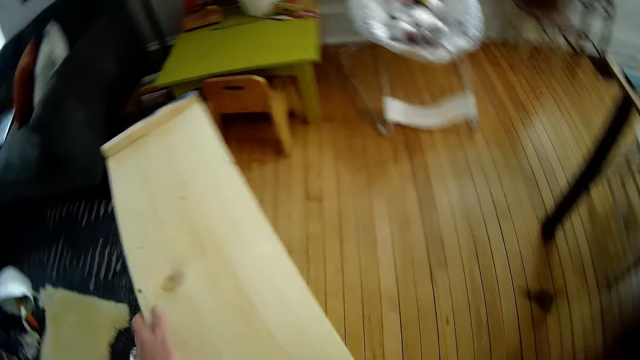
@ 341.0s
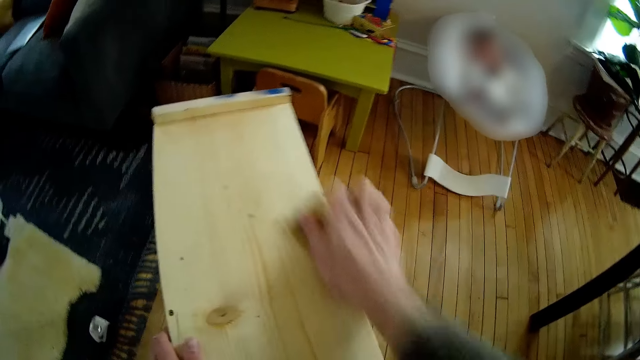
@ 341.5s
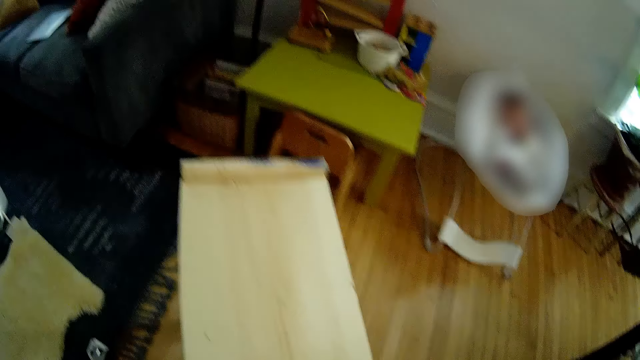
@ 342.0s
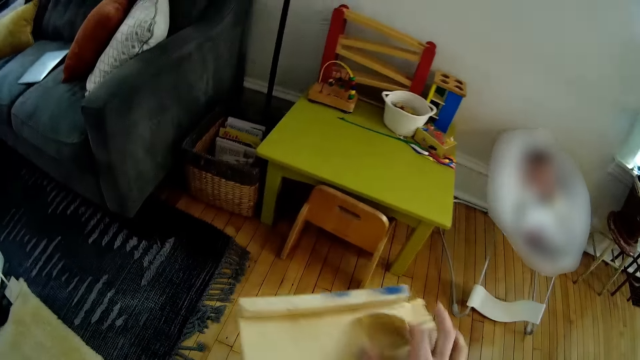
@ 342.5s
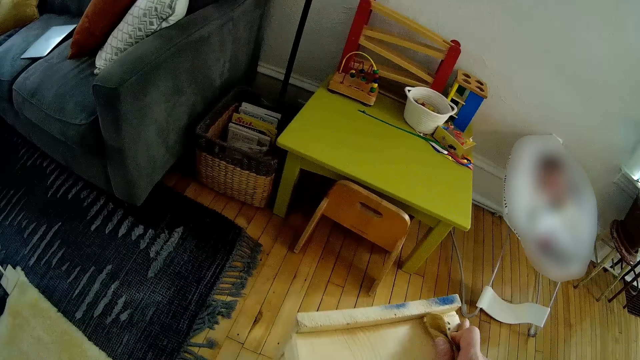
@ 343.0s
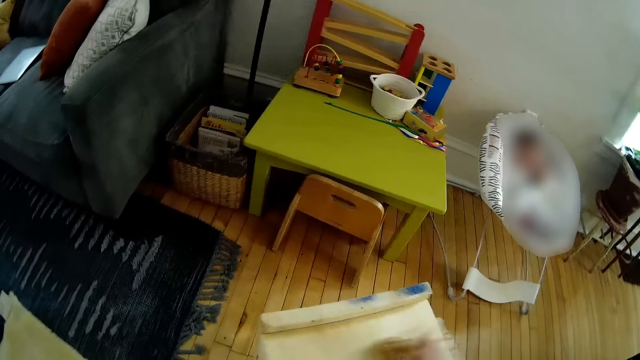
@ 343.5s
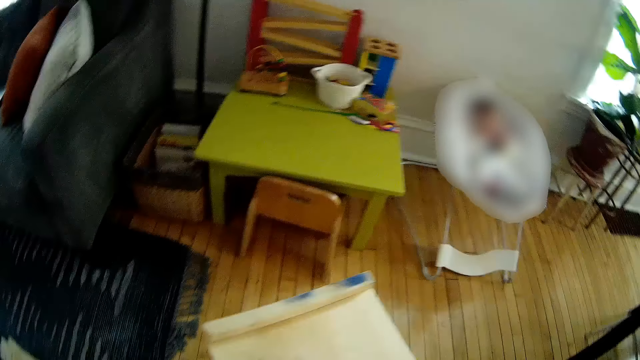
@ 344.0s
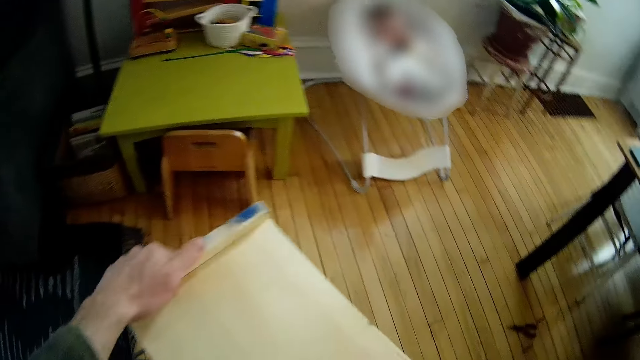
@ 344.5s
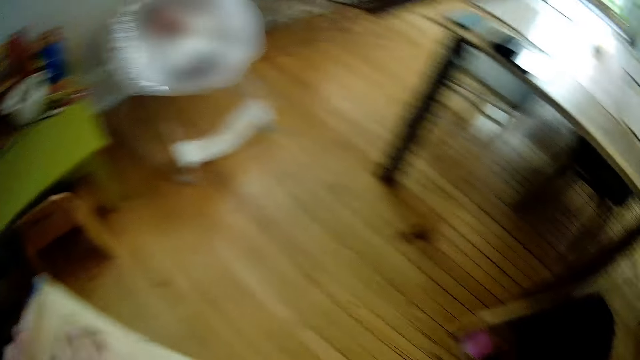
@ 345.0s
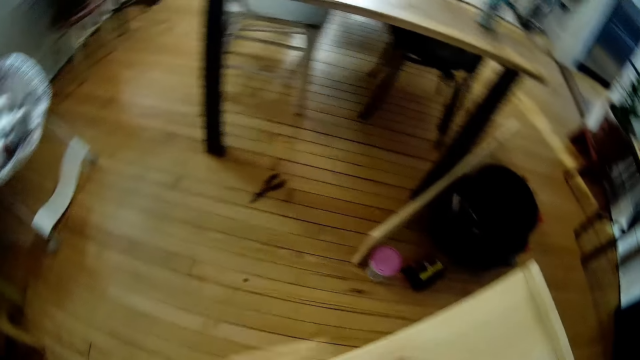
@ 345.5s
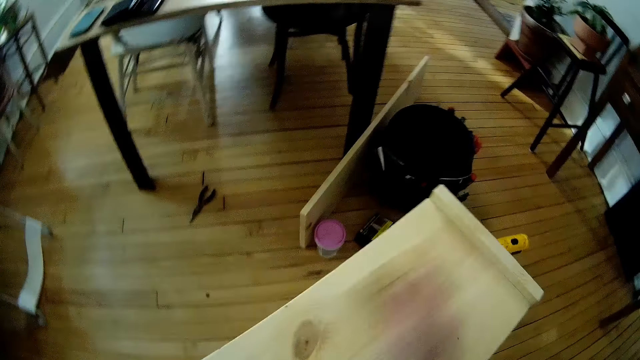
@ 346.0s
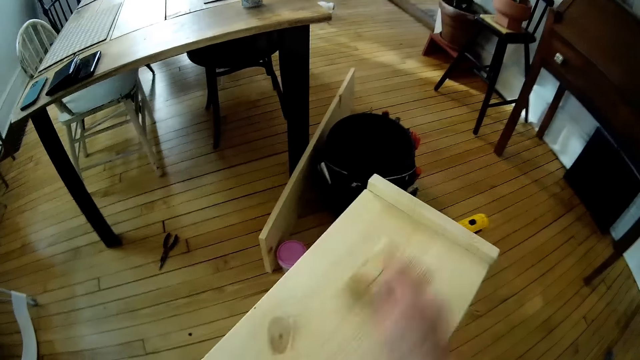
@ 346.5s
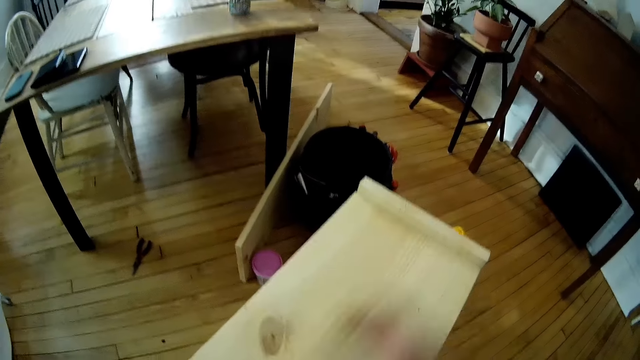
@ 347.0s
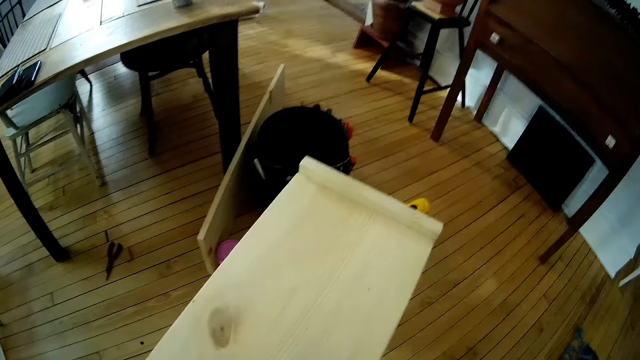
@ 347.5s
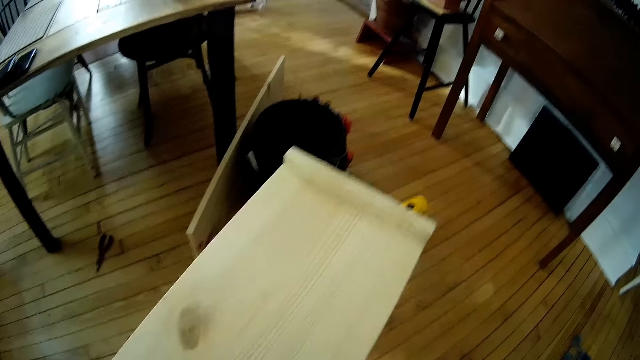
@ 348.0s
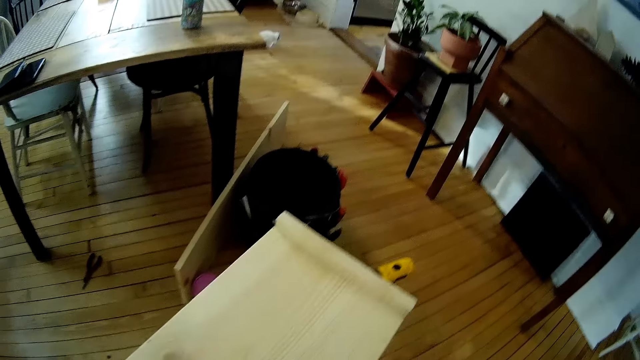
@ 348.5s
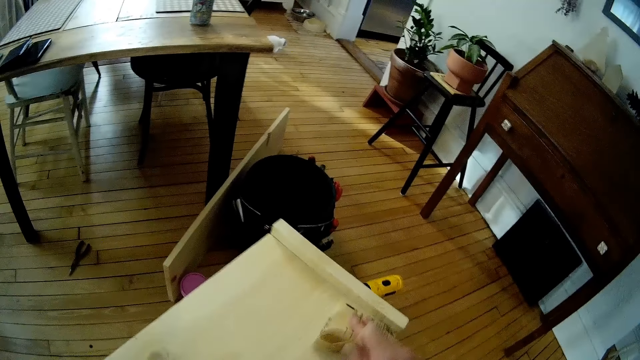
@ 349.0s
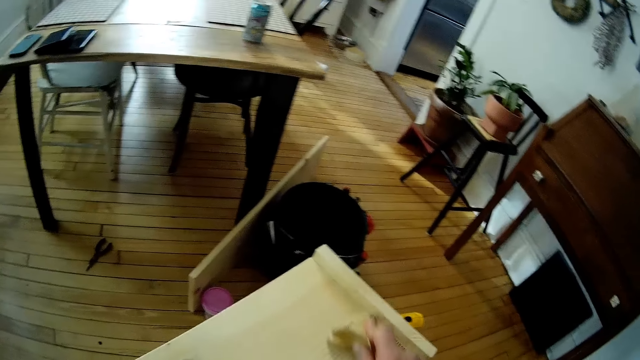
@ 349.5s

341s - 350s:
The camera wearer places his left hand on the shelf. He uses the emery paper or sandpaper on the shelf with his right hand. He places his left hand on the shelf. He smoothens the wood shoe rack with the sandpaper.

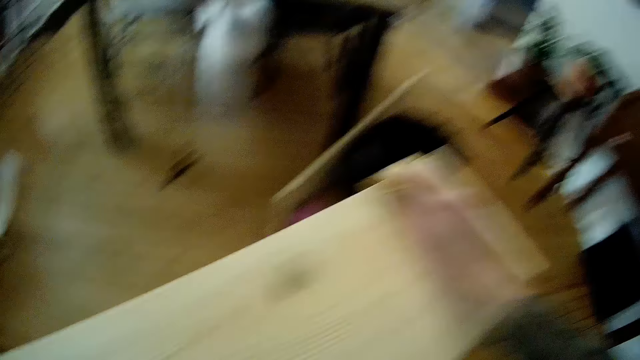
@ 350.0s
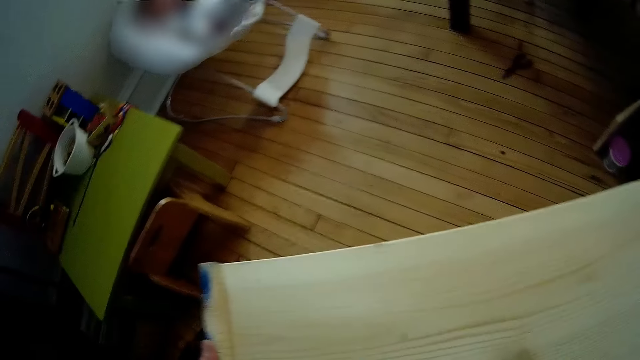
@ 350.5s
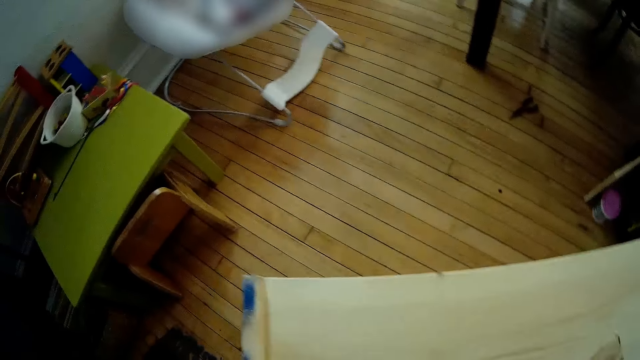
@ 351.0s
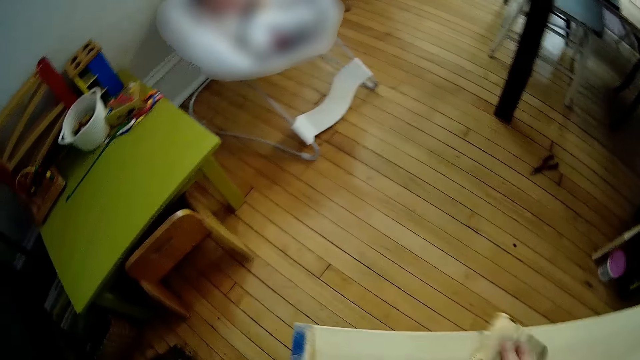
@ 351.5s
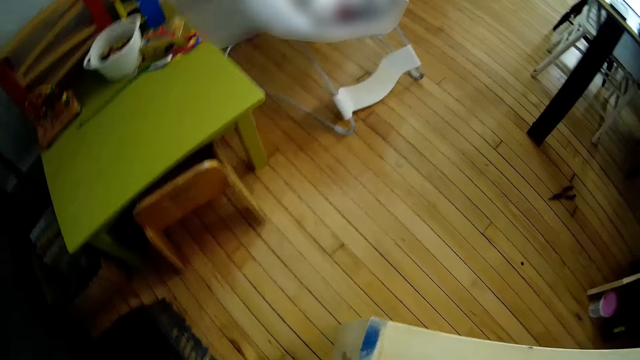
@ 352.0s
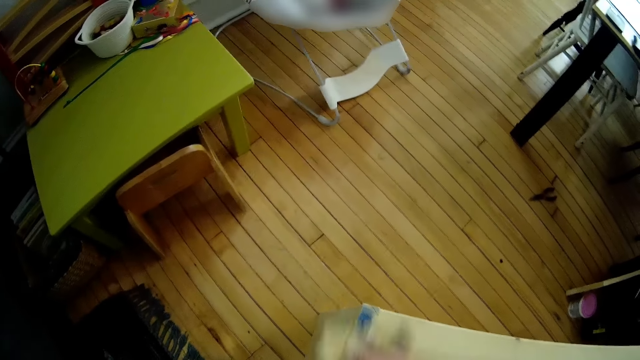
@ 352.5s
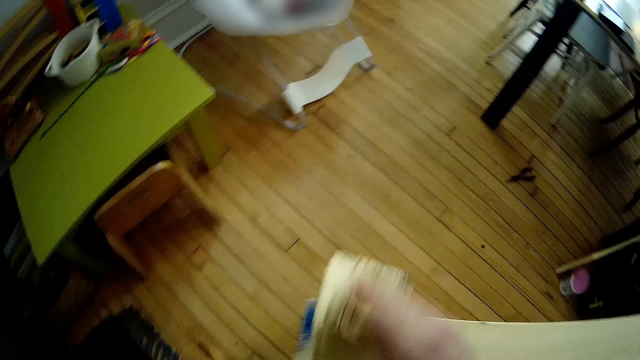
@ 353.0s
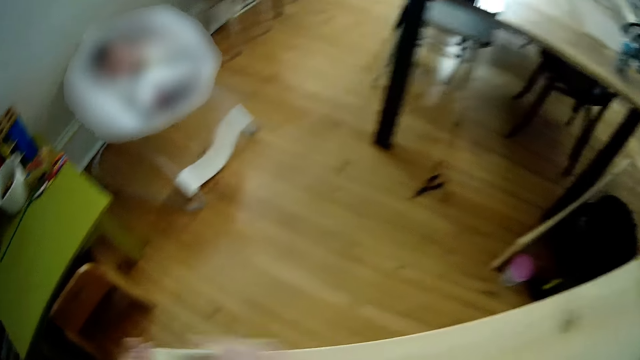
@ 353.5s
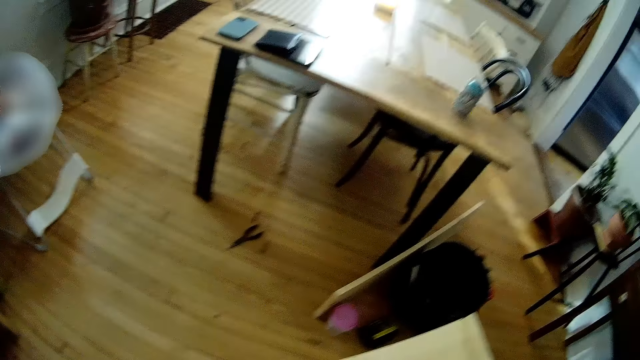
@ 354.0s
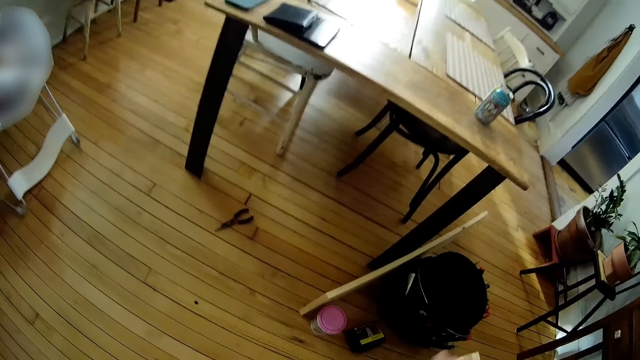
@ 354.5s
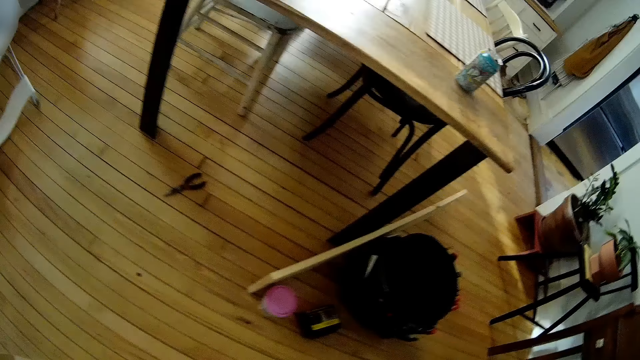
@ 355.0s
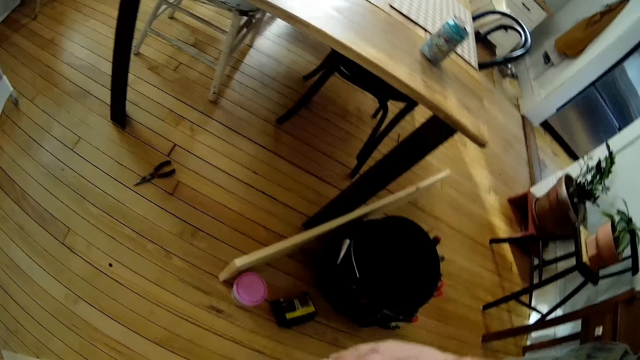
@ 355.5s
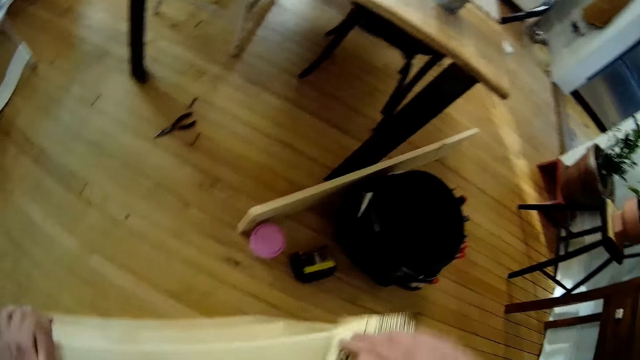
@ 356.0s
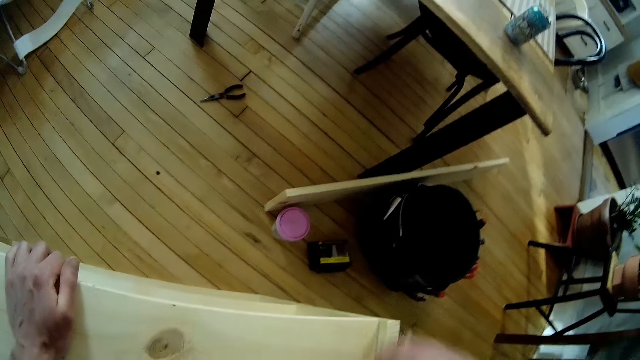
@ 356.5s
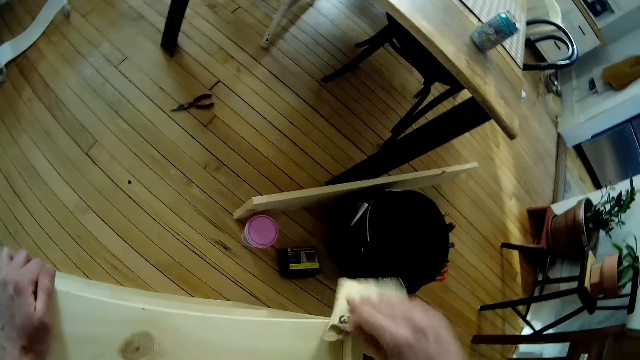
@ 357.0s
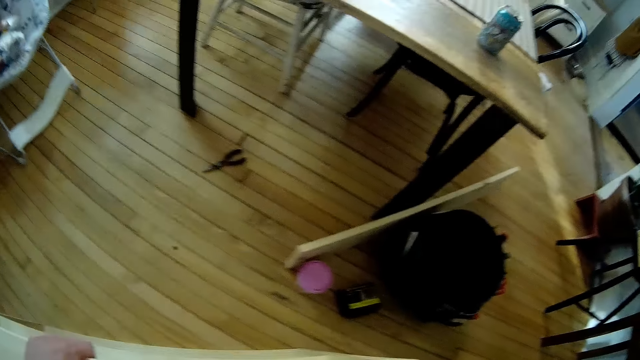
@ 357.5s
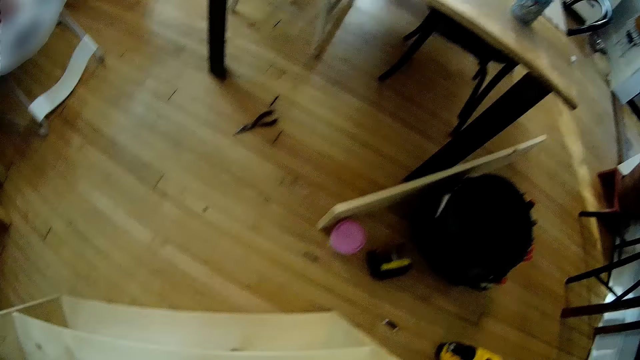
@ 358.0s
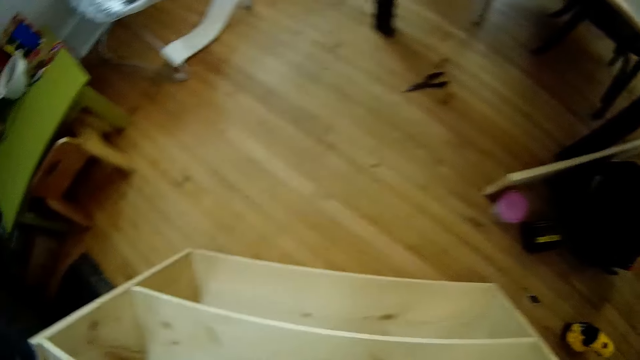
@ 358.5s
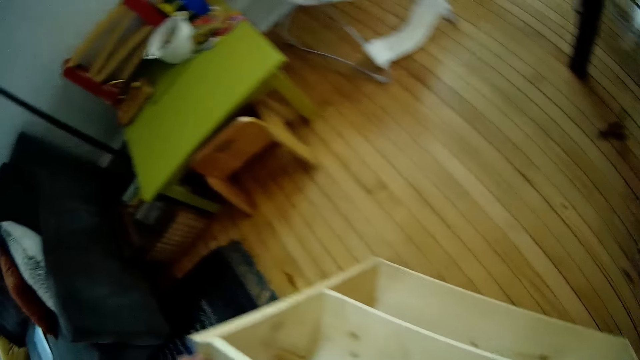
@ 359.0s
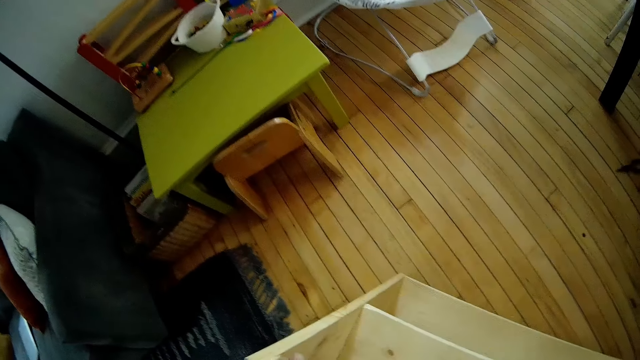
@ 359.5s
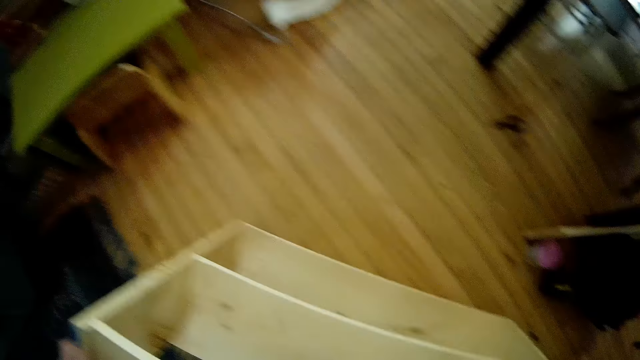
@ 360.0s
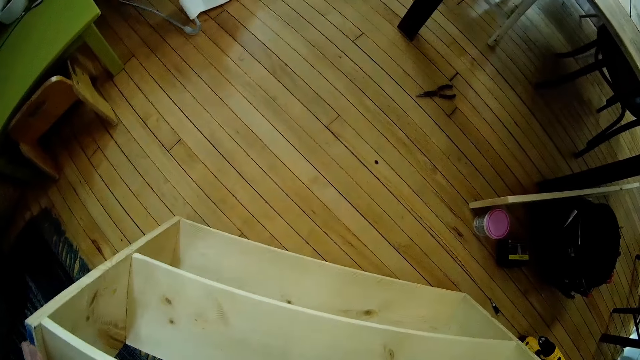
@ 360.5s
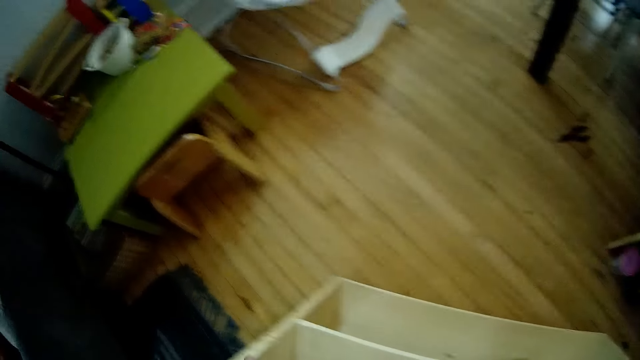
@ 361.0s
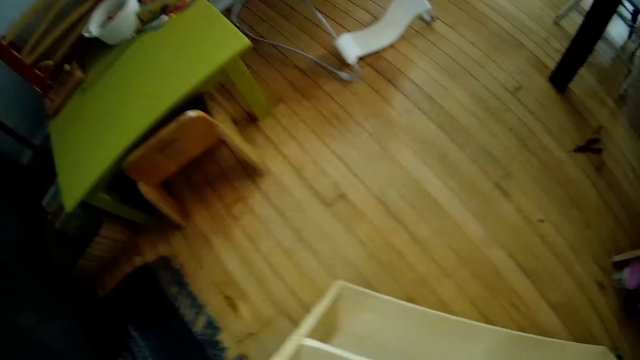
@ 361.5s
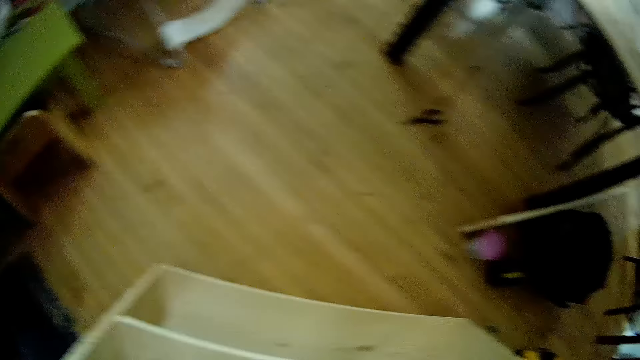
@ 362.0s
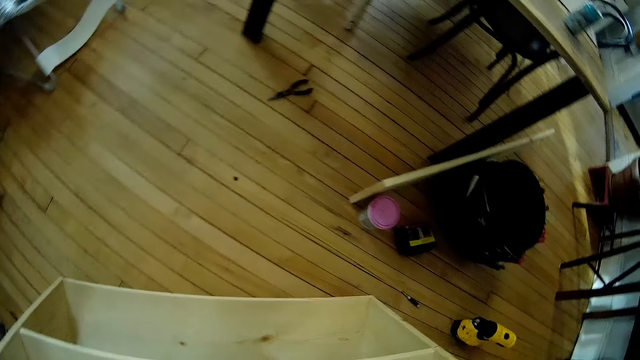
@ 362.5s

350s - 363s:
The camera wearer lifts the emery paper in his right hand. He uses the emery paper on the shelf with his right hand. He lifts the emery paper in his right hand. He uses the emery paper on the shelf with his right hand.
